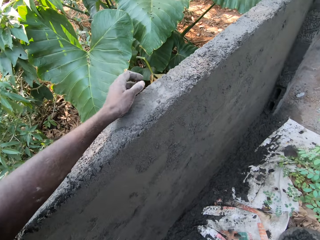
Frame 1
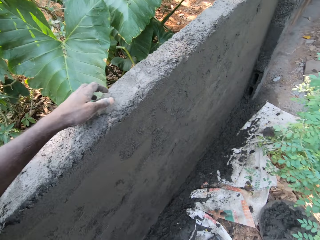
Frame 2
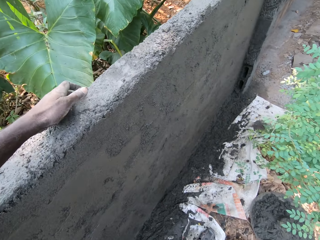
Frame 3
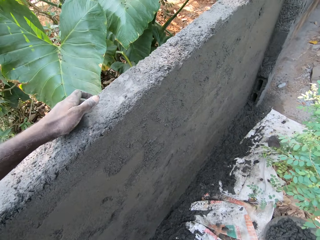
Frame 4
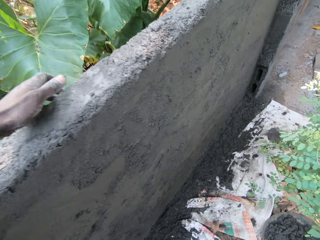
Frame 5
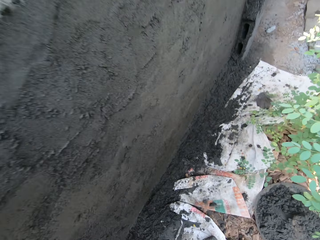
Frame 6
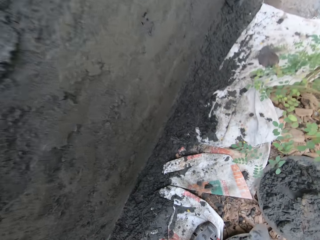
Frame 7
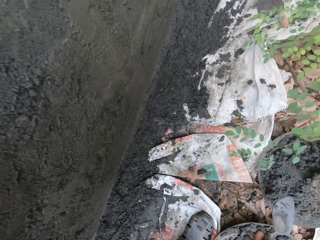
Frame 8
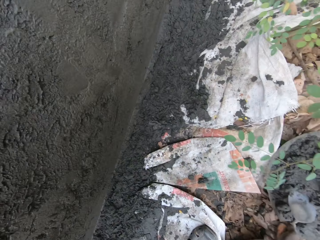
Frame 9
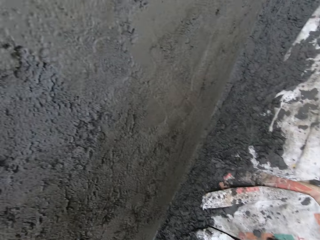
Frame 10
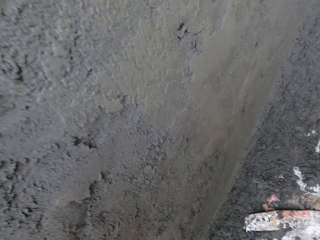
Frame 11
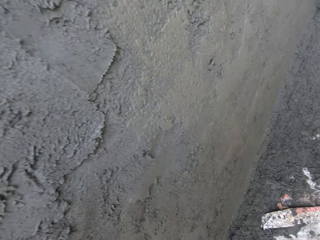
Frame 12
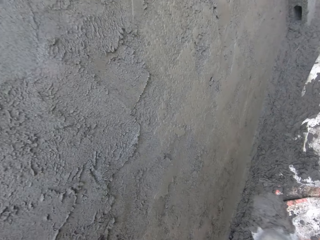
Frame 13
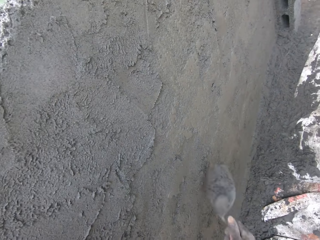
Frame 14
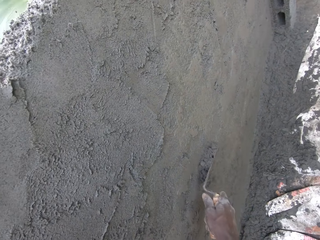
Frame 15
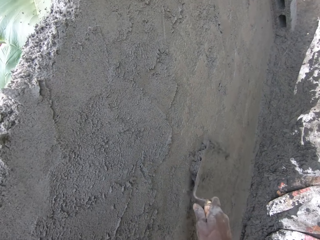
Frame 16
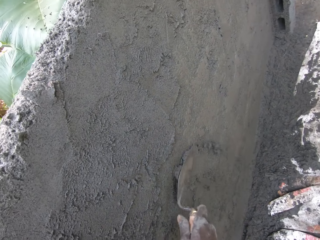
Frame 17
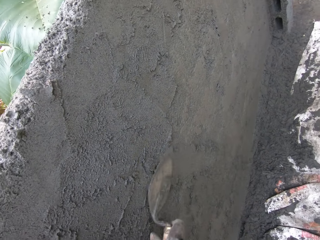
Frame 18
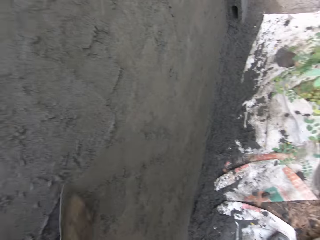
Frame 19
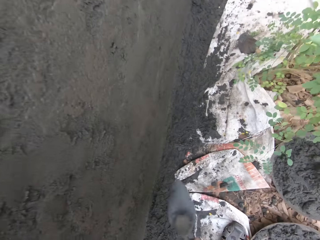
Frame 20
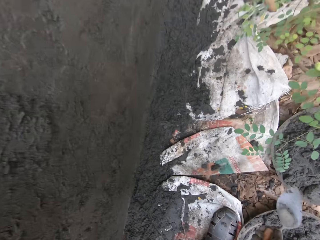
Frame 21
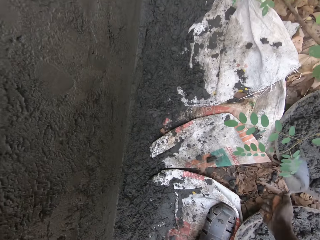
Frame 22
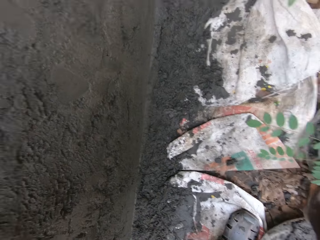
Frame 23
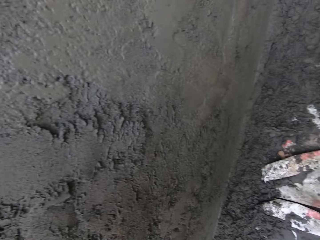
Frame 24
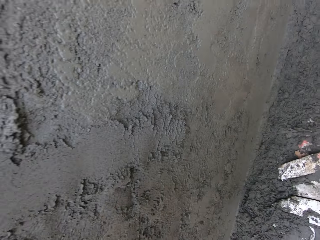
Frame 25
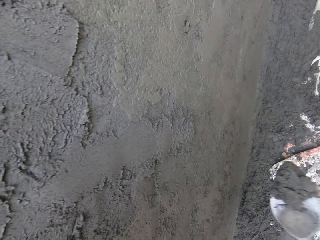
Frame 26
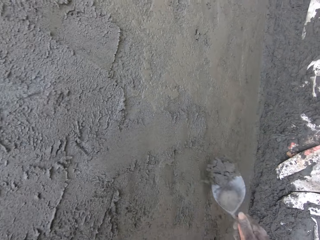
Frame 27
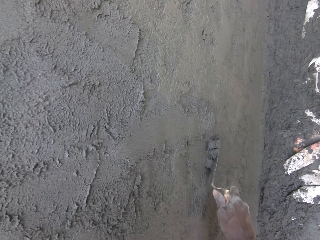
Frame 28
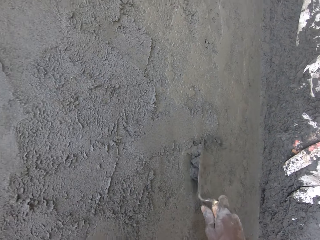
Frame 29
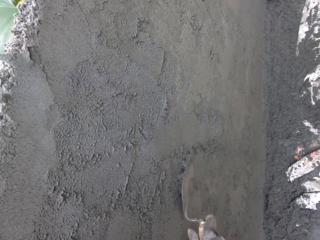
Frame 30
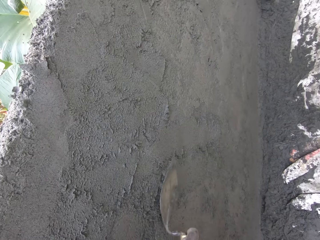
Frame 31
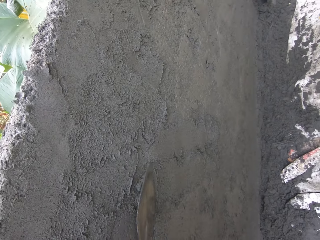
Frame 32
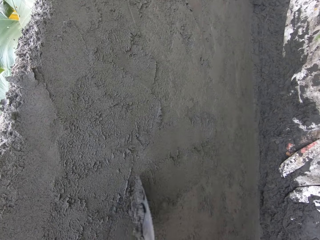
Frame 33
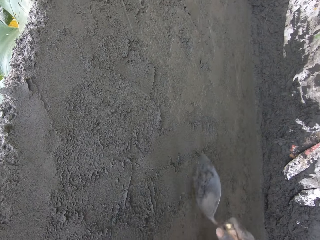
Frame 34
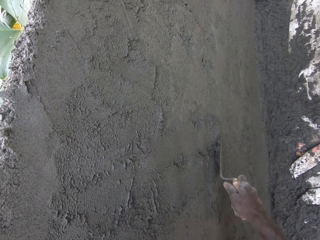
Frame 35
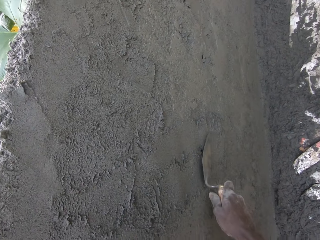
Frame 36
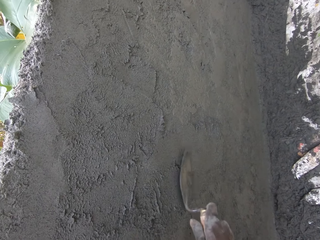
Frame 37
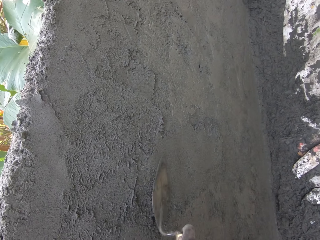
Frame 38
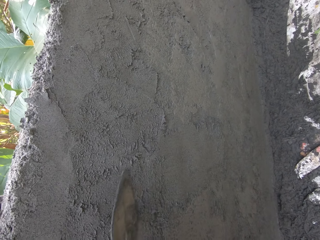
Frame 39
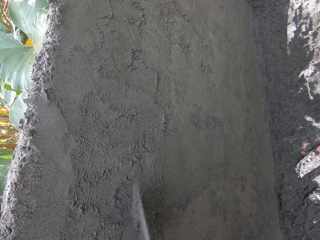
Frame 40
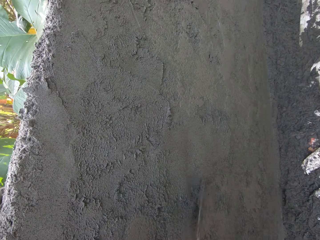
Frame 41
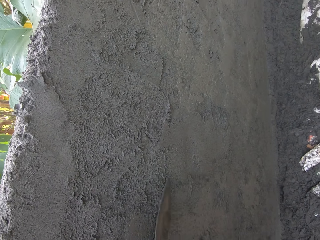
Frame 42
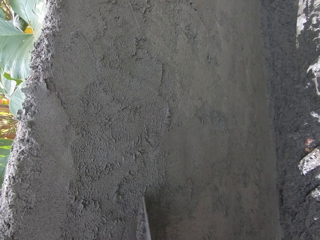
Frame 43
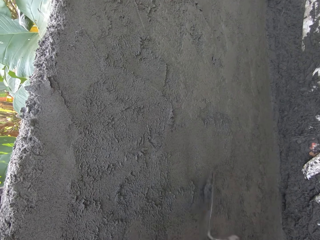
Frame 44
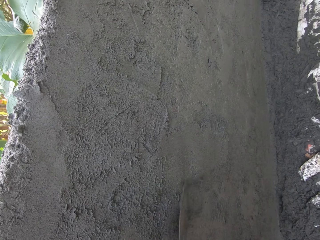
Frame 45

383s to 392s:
The camera wearer packs cement from the pan with the wooden trowel in his right hand. He spreads the cement on the wall with the wooden trowel in his right hand. He packs cement from the pan with the wooden trowel in his right hand. He spreads the cement on the wall with the wooden trowel in his right hand.

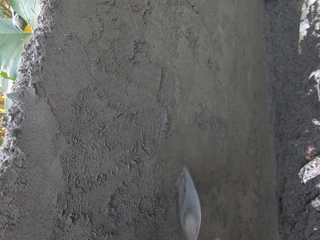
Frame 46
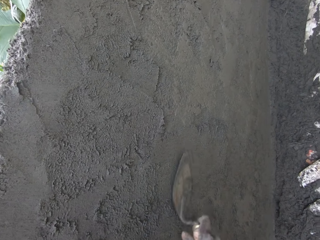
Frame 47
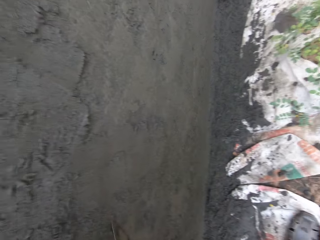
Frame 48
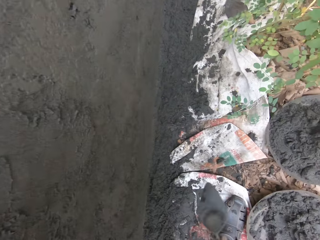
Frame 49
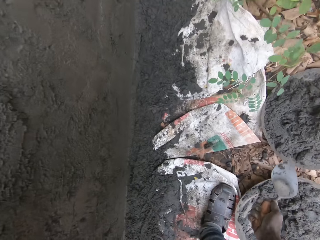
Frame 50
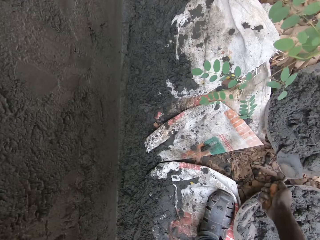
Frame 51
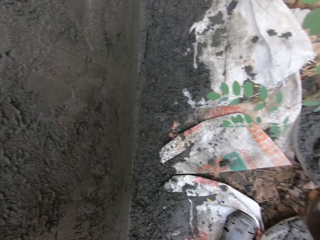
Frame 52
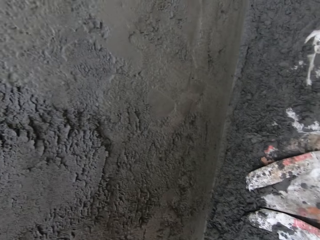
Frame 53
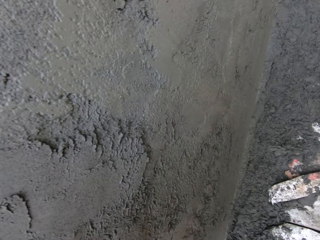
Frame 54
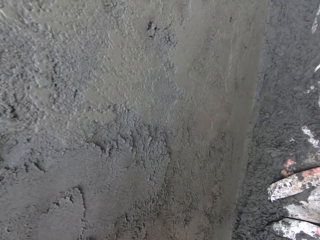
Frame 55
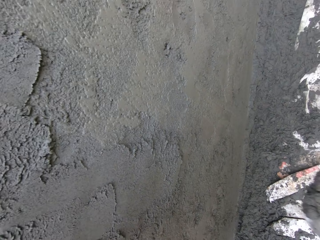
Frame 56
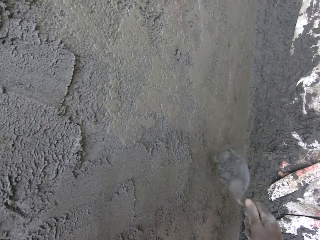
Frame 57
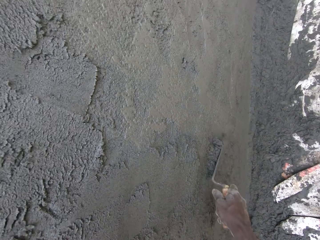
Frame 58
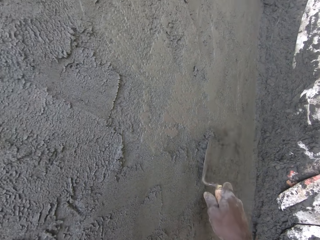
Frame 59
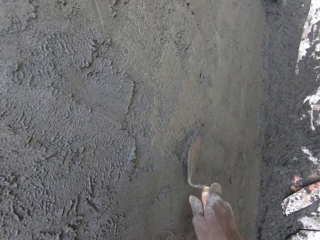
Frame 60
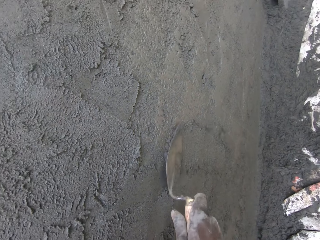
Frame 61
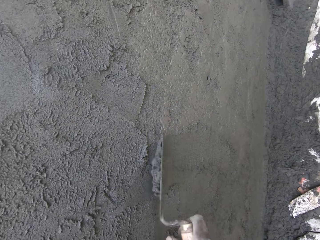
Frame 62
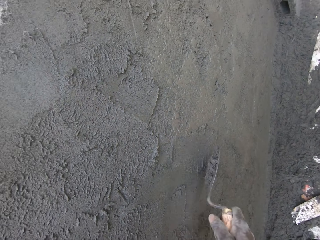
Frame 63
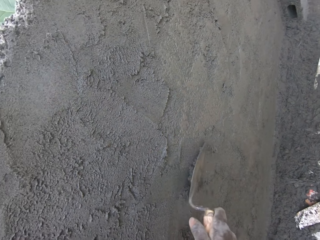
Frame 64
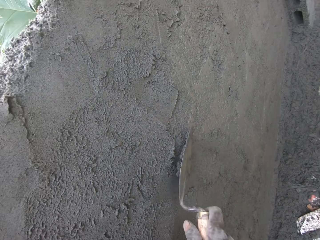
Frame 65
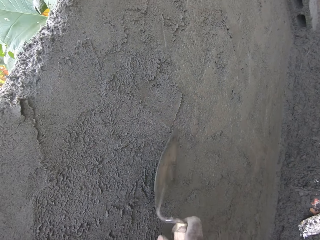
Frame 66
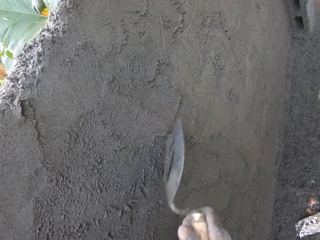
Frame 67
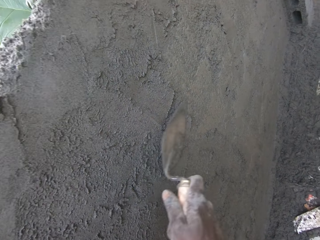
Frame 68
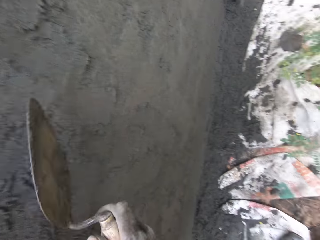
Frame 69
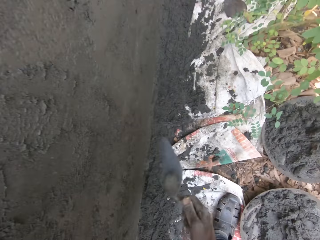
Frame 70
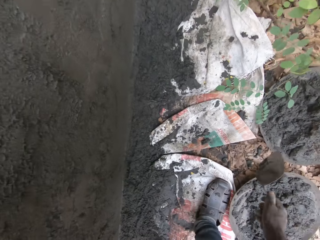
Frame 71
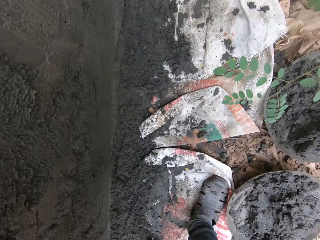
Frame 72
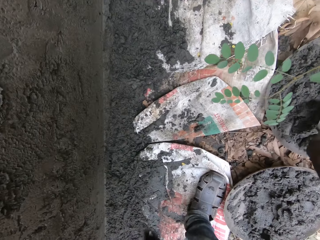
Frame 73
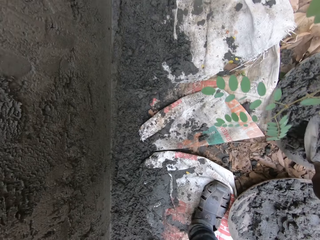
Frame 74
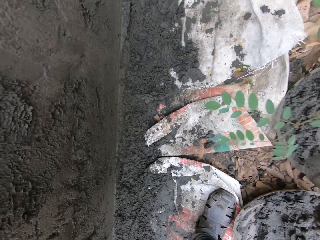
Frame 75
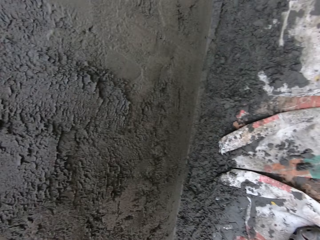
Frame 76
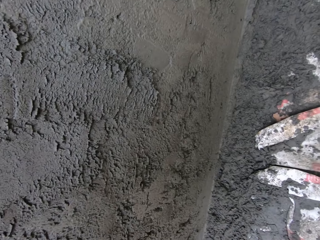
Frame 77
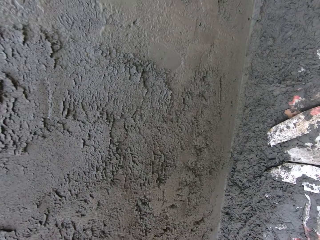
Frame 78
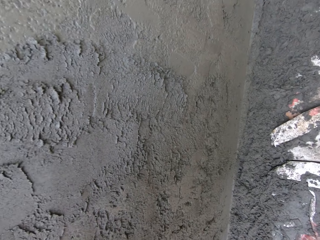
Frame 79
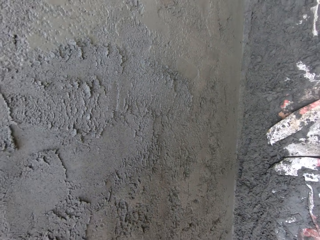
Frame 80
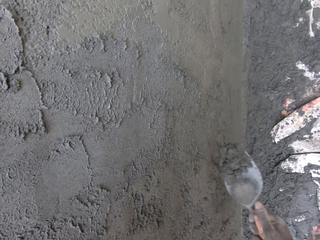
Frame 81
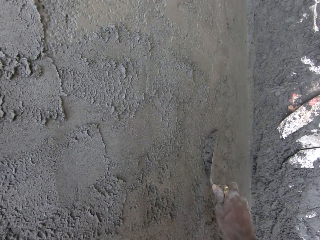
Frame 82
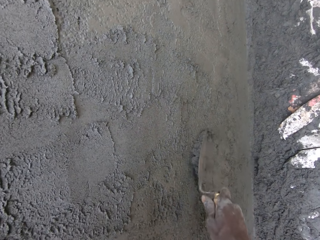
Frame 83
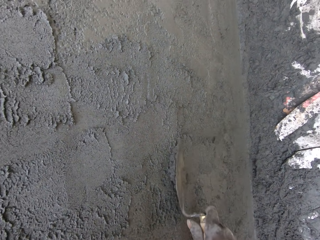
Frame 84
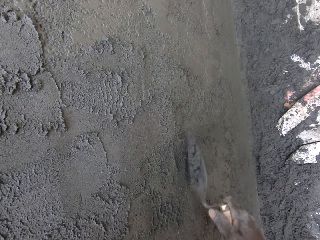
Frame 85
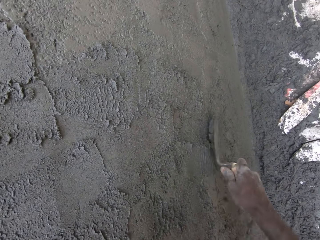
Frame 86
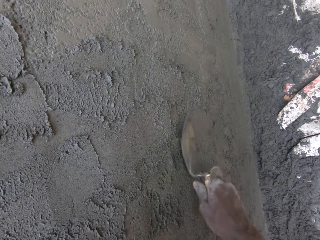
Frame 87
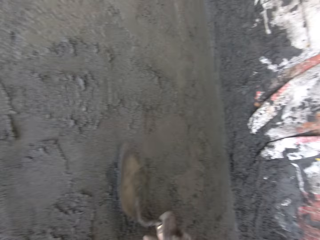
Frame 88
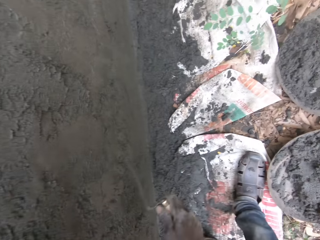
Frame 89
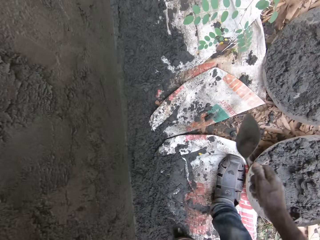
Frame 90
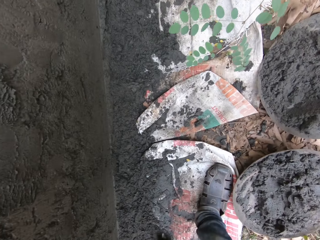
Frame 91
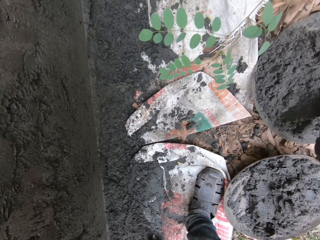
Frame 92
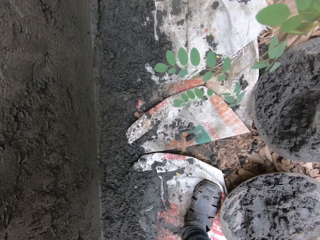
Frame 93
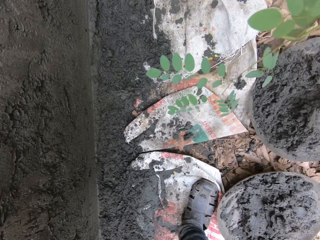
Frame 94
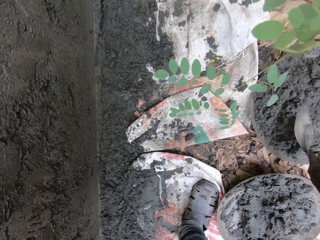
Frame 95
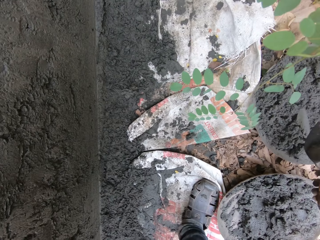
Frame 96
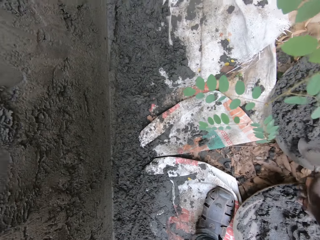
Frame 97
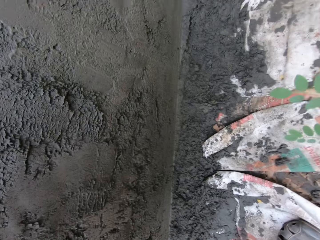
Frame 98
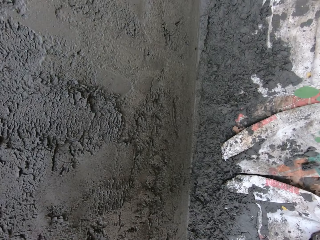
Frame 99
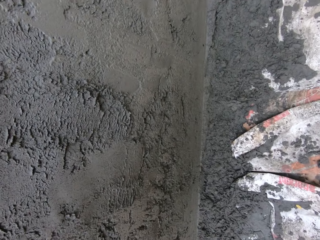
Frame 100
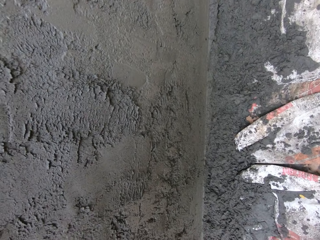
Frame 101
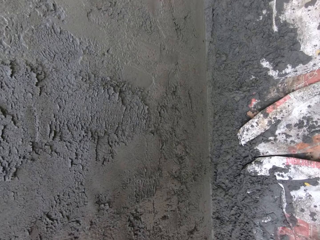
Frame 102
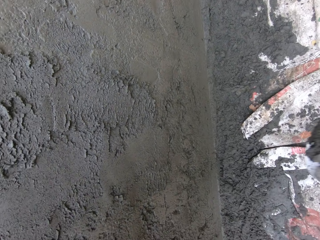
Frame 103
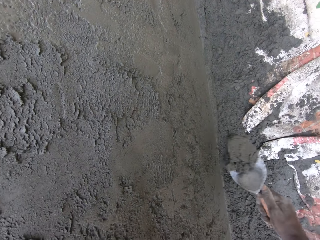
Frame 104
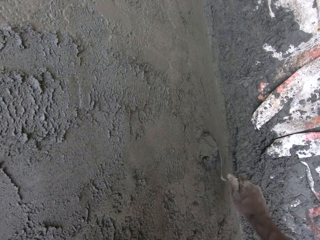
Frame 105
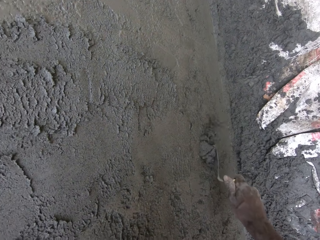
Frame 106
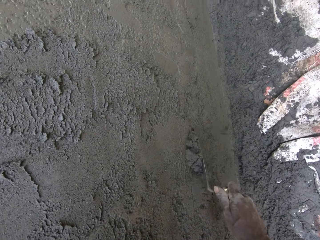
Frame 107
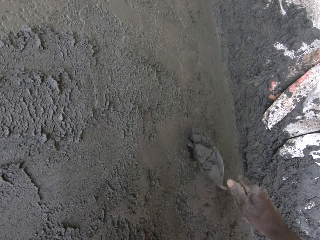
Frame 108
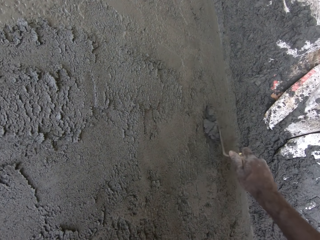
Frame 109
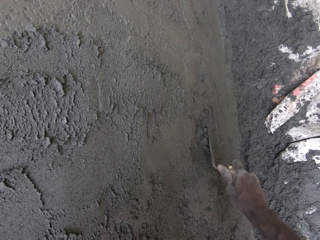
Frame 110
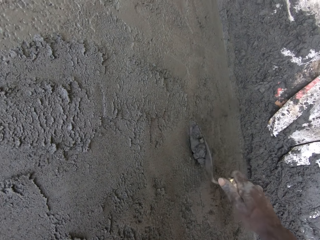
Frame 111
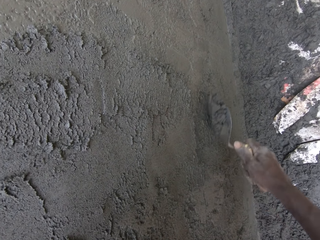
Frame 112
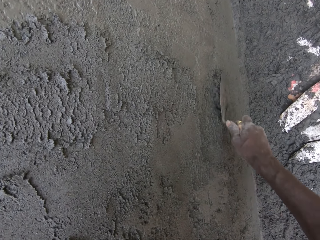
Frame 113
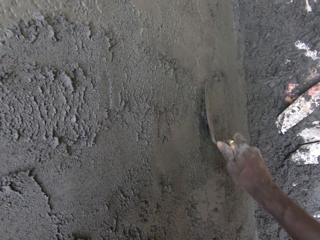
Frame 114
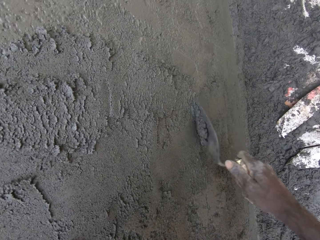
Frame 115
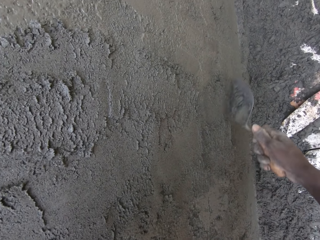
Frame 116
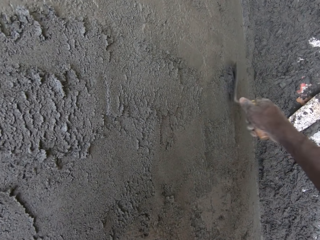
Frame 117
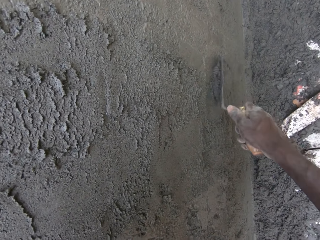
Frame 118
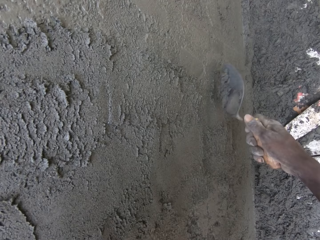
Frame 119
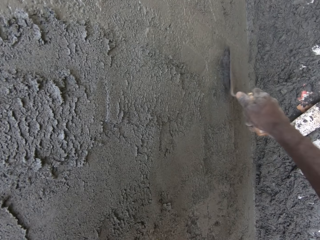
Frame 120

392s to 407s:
The camera wearer packs cement from the pan with the wooden trowel in his right hand. He spreads the cement on the wall with the wooden trowel in his right hand. He packs cement from the pan with the wooden trowel in his right hand. He spreads some cement on the wall with the wooden trowel in his right hand. He mixes the cement in the pan with the trowel in his right hand. He packs cement from the pan with the wooden trowel in his right hand. He spreads the cement on the wall with the wooden trowel in his right hand.
